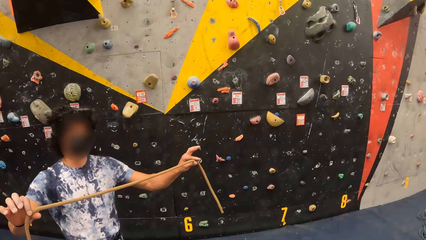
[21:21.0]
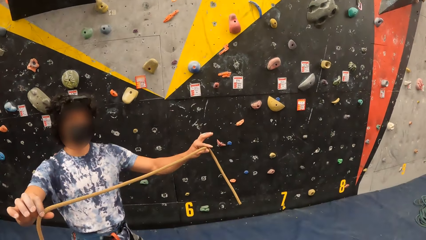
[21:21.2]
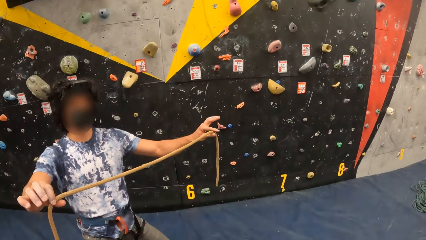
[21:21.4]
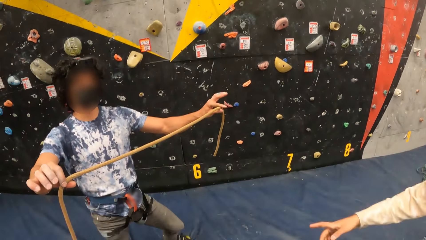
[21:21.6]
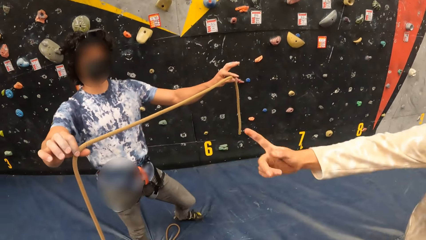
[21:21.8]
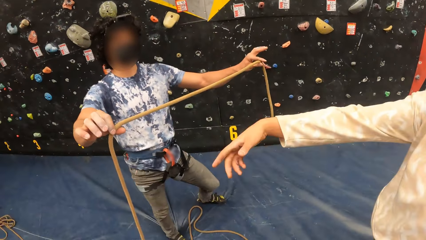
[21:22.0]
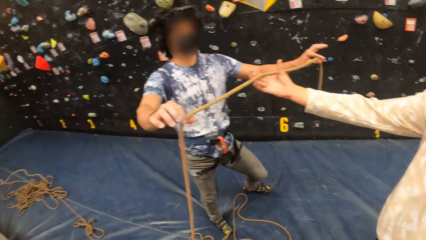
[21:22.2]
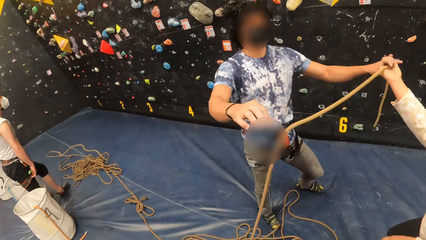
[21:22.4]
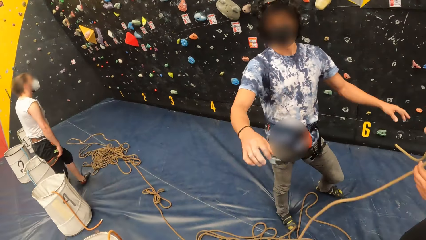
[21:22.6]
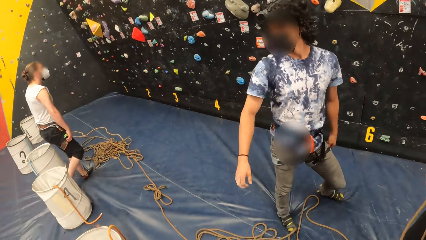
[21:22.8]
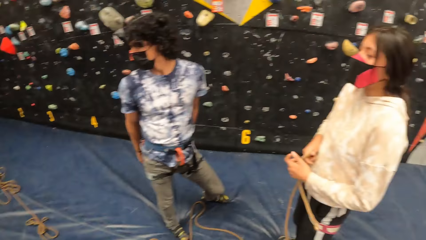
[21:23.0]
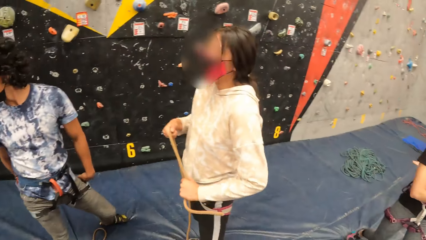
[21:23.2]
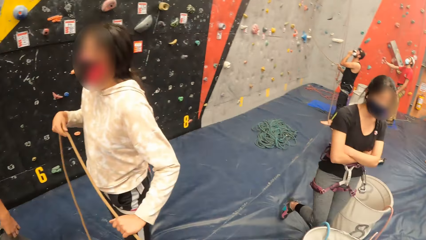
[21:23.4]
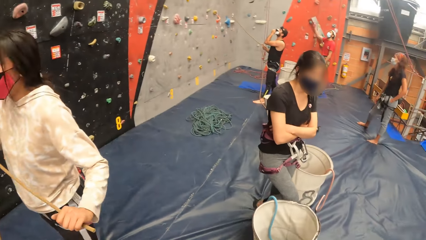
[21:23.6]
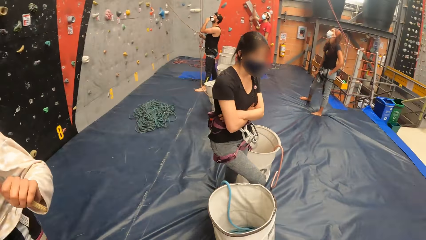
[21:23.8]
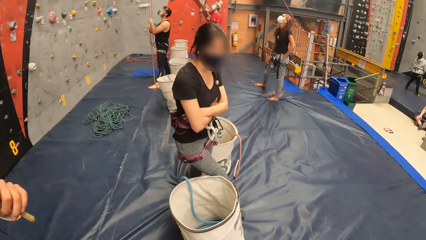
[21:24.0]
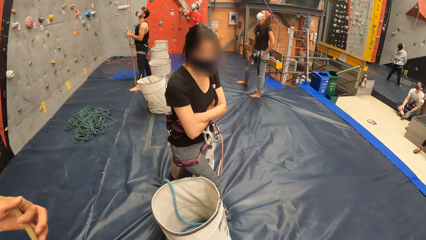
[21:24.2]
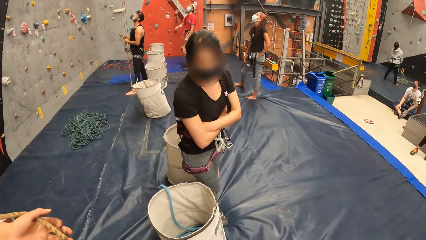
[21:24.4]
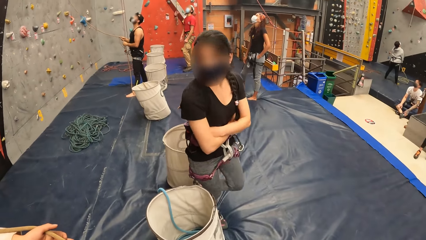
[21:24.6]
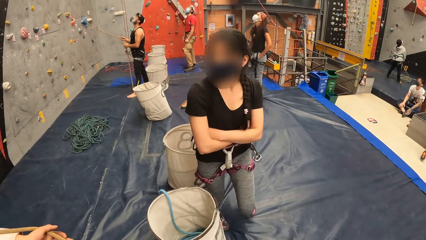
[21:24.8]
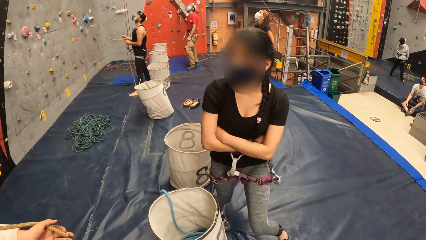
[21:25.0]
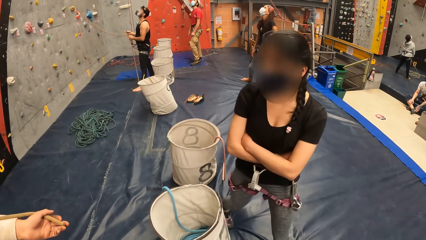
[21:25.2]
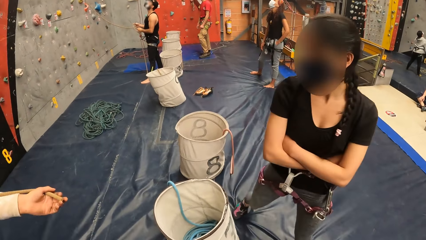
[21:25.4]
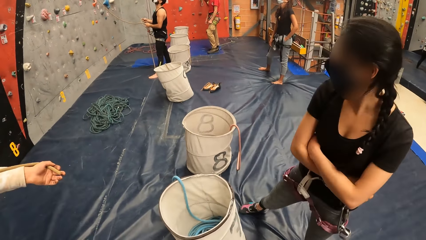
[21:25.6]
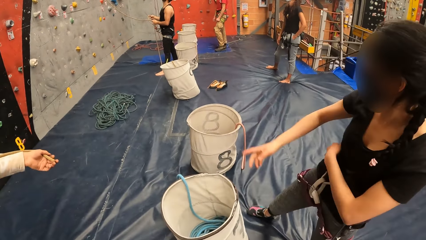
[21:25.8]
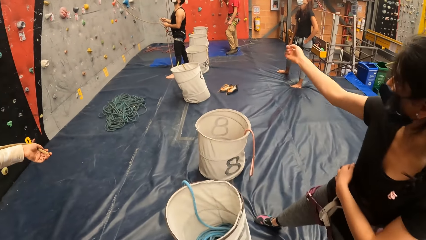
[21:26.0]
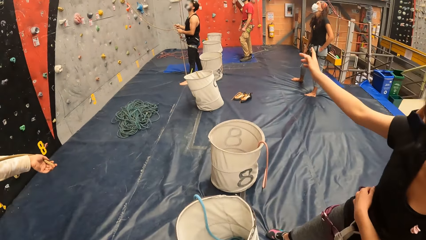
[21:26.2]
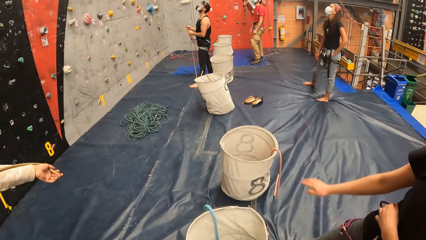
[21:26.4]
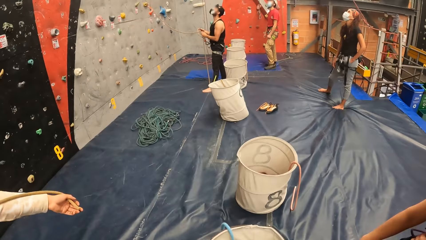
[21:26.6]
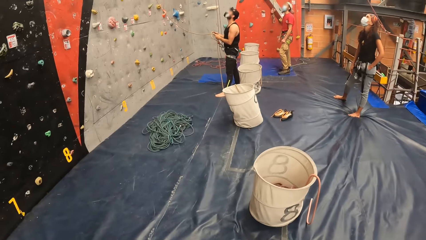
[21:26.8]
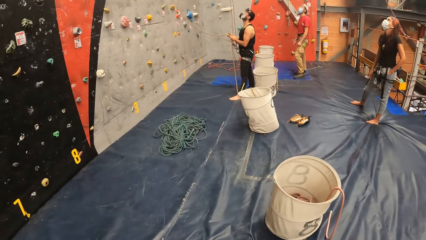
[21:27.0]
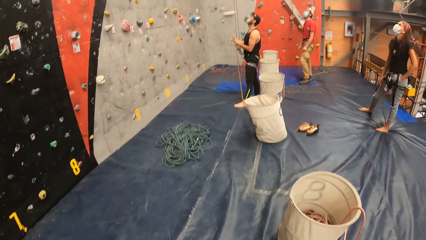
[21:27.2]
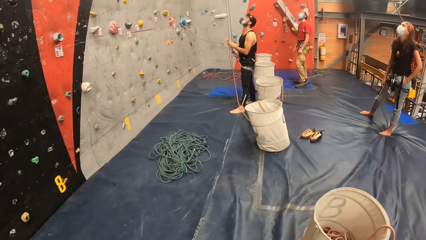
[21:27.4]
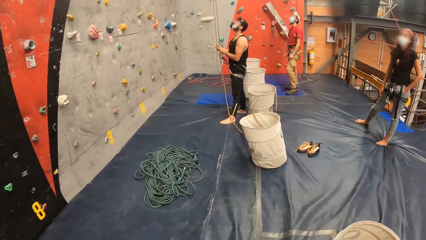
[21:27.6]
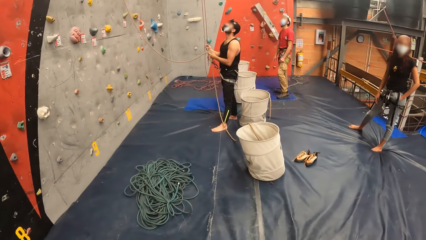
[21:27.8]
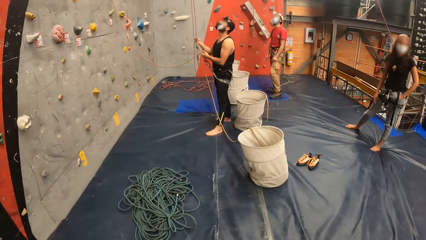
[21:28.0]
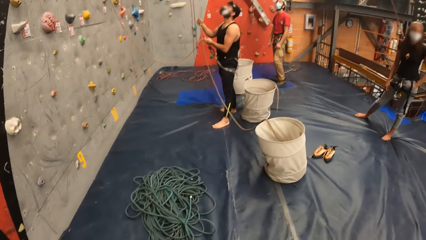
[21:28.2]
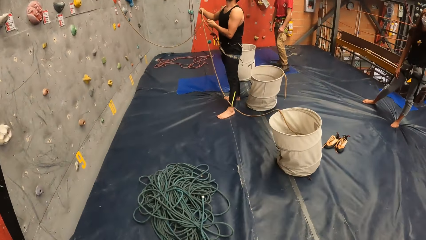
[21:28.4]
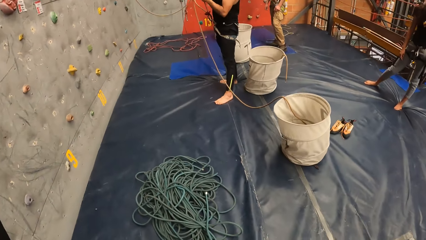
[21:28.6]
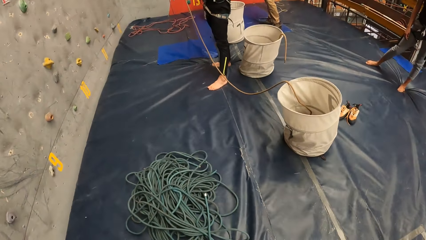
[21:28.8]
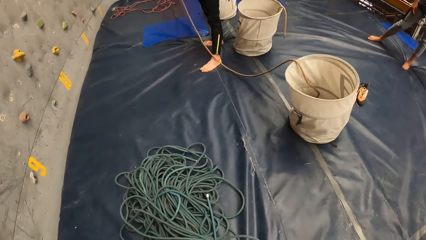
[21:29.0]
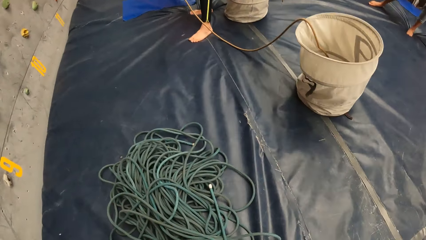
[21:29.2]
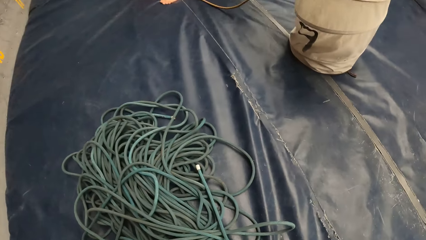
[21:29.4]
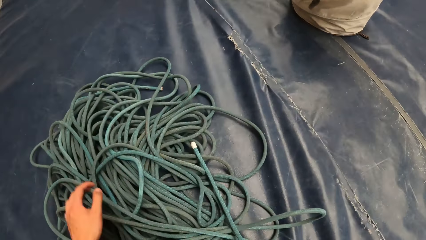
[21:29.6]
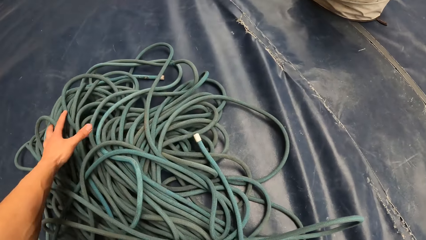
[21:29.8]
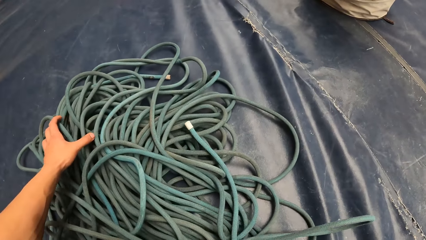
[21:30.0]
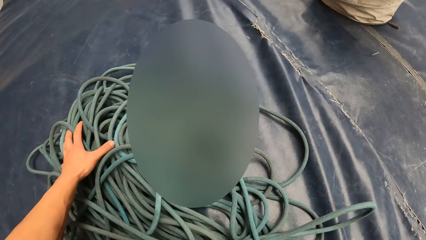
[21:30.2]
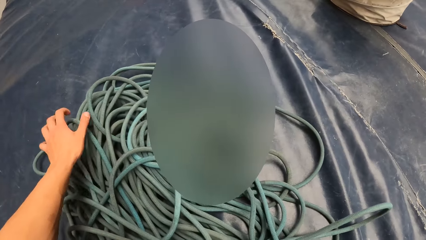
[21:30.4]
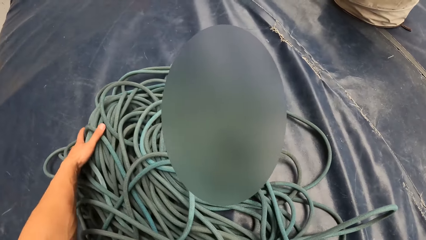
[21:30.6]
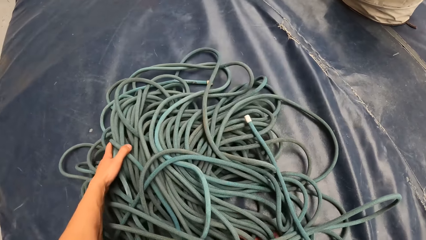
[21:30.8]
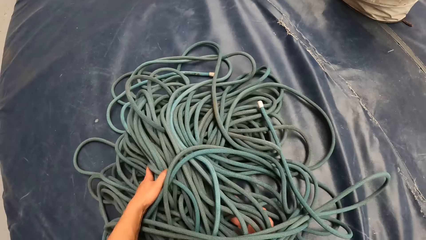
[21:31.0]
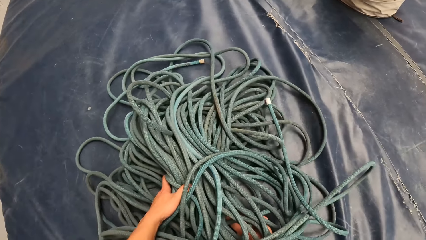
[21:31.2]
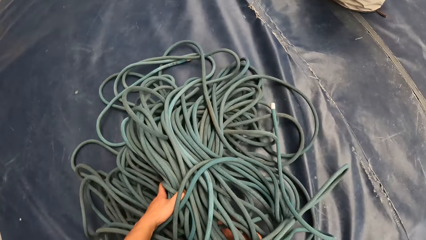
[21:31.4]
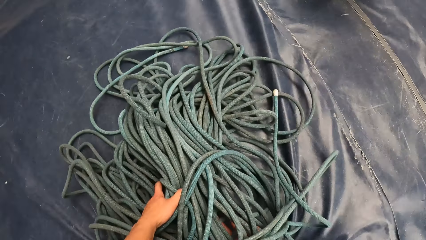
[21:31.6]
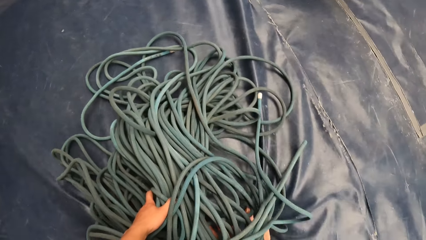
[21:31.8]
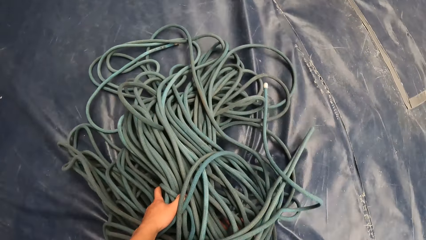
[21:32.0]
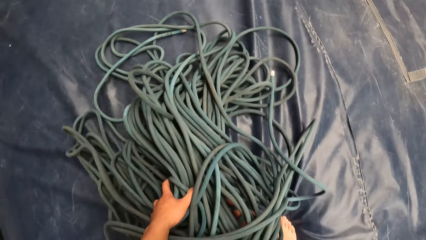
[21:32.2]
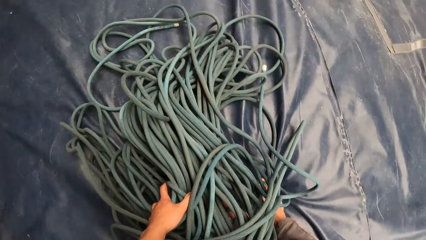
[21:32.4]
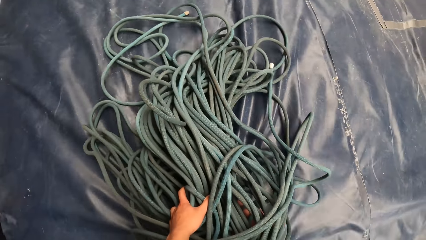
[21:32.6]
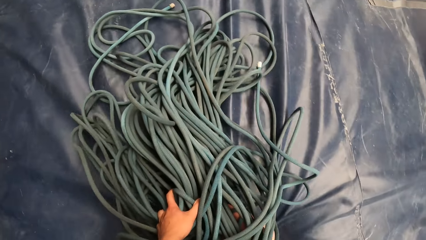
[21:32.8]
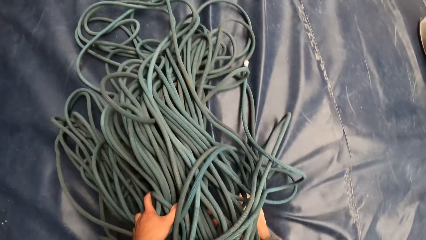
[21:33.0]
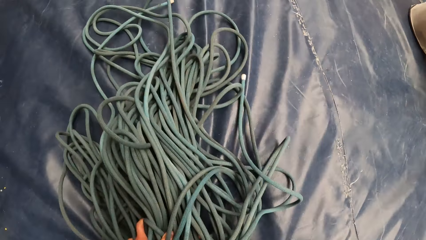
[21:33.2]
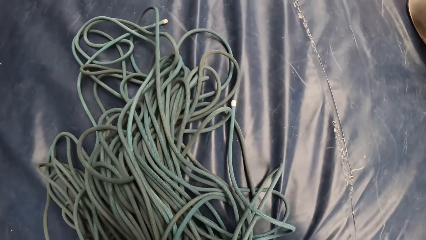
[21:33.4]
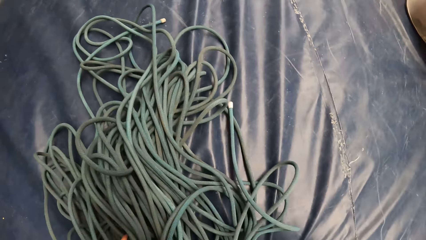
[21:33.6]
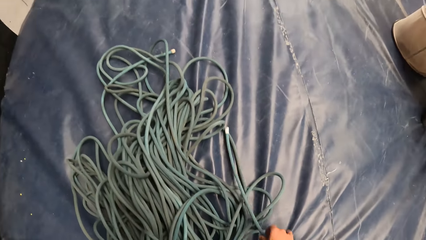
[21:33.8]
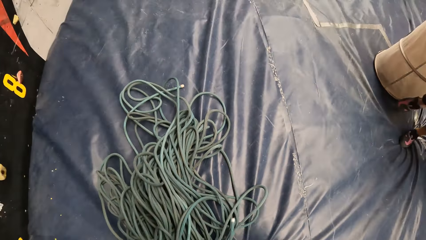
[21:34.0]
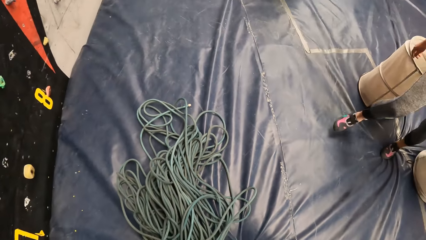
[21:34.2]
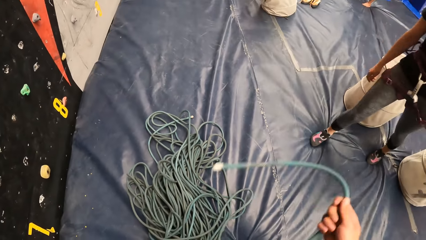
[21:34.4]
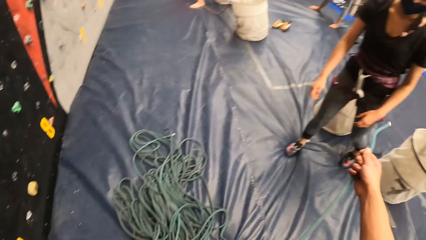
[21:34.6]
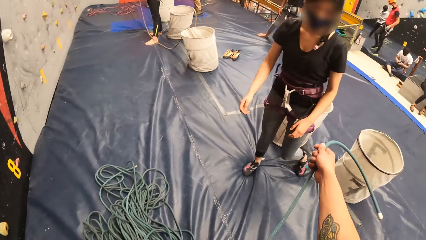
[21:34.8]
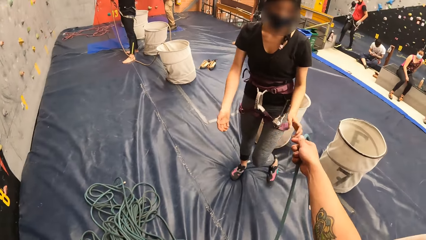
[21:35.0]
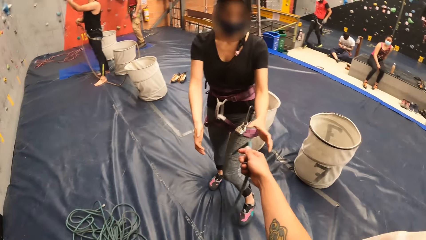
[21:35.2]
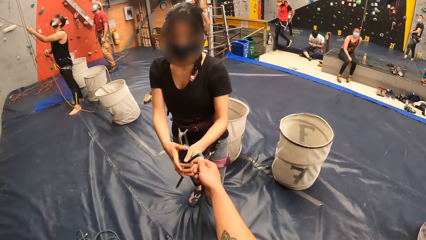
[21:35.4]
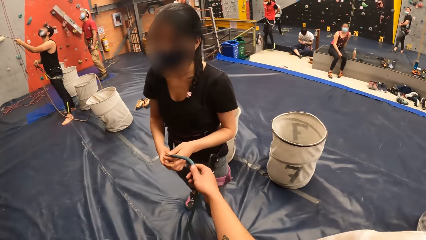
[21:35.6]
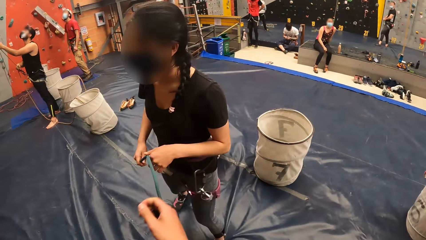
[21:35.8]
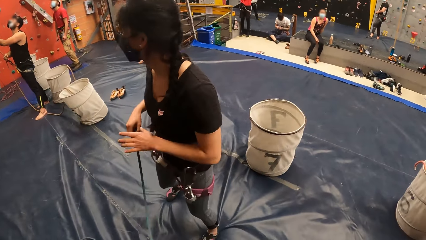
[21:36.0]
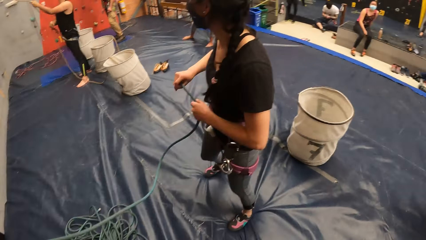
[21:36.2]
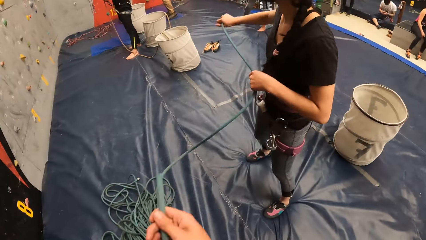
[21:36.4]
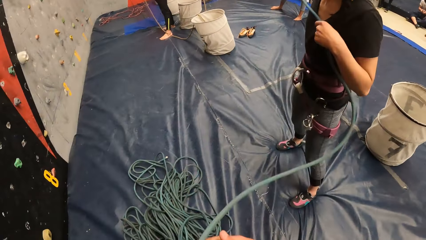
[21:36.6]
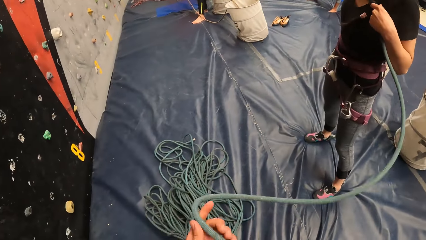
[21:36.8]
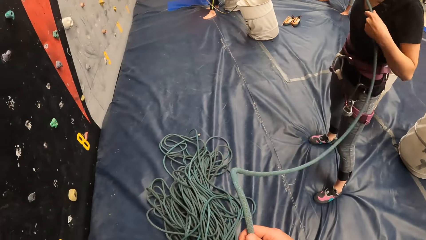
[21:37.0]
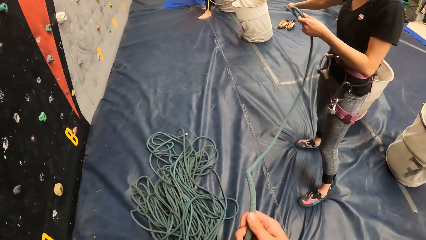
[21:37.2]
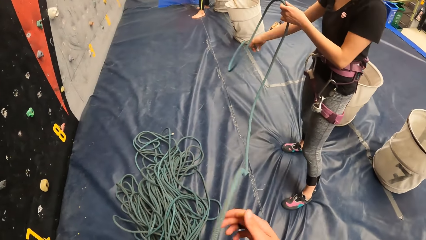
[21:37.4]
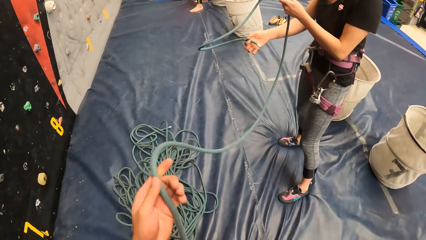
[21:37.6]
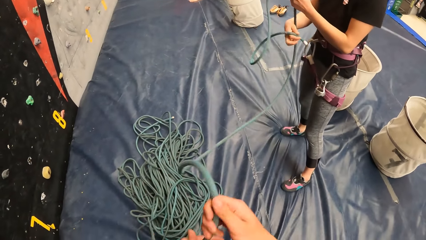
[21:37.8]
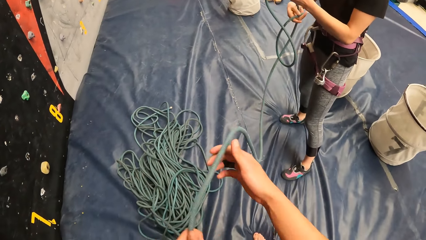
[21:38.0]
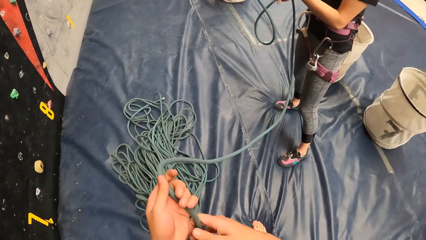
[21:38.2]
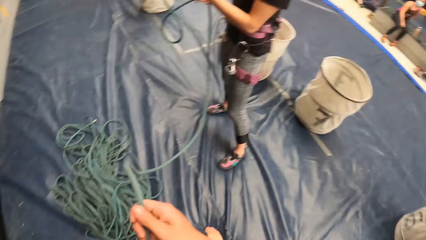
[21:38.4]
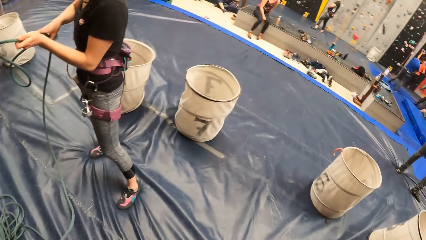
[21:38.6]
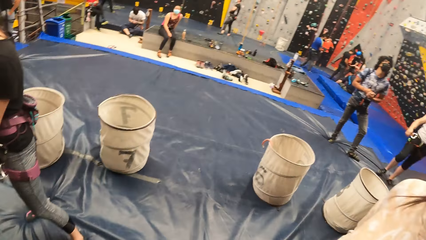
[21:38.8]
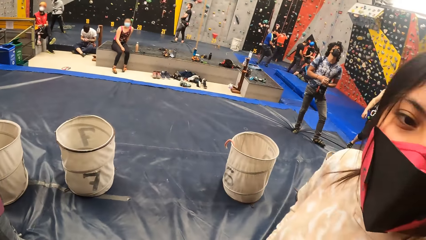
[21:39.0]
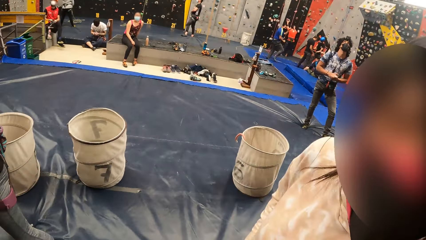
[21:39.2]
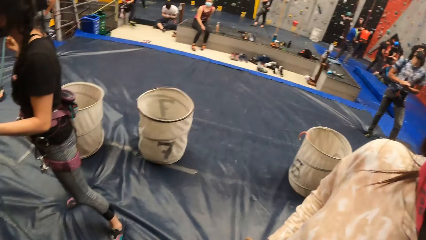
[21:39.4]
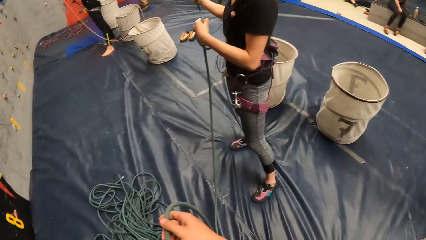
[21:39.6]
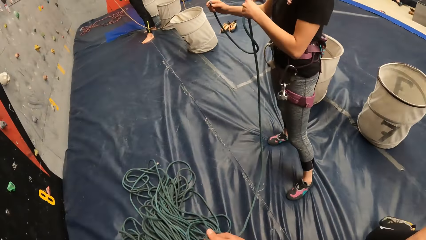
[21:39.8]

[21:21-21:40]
A man hands a woman a rope. The camera wearer walks around the gym. They pick up the rope. They pull the rope. They hand another woman the rope. They push the rope.
